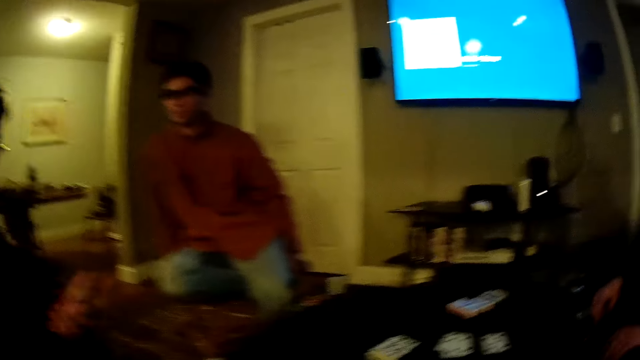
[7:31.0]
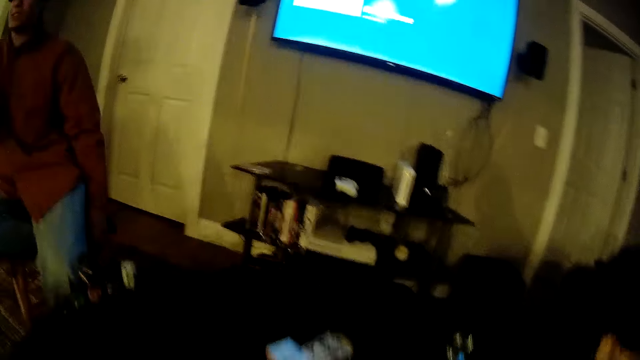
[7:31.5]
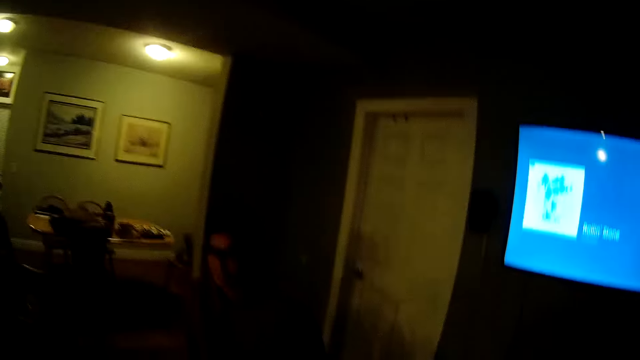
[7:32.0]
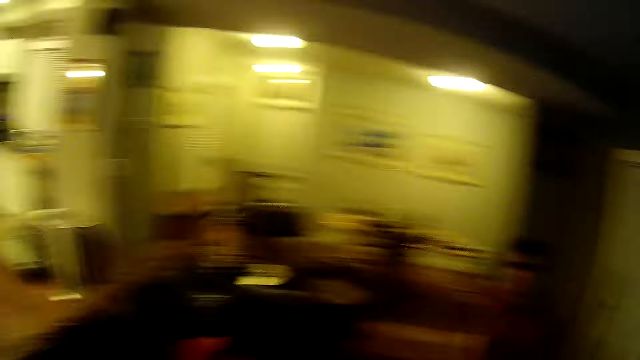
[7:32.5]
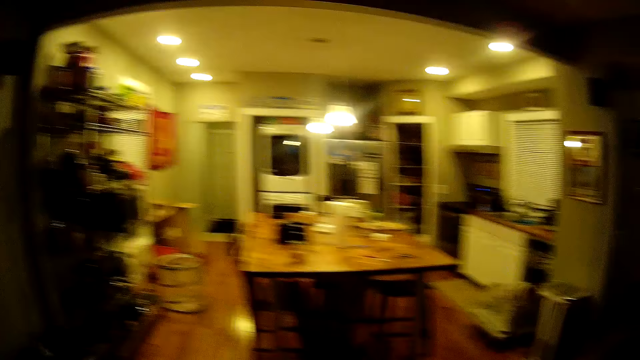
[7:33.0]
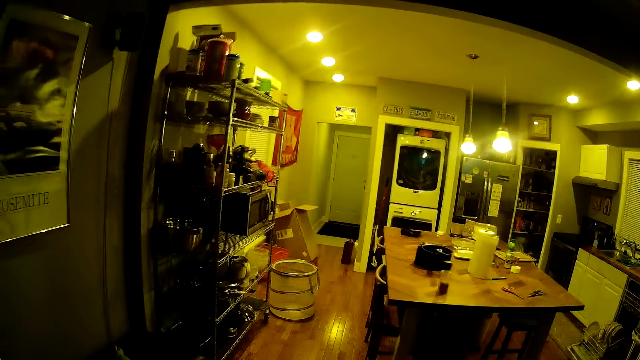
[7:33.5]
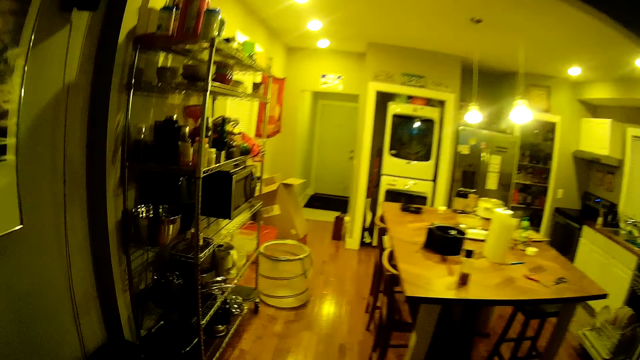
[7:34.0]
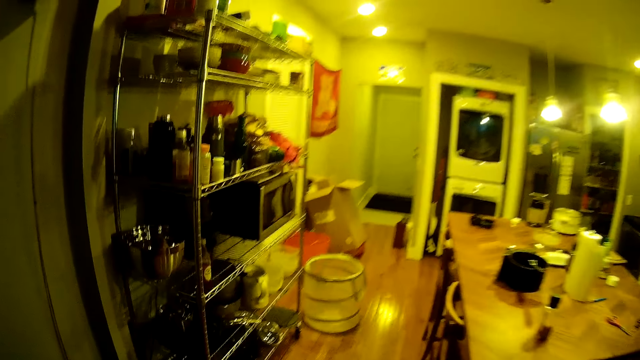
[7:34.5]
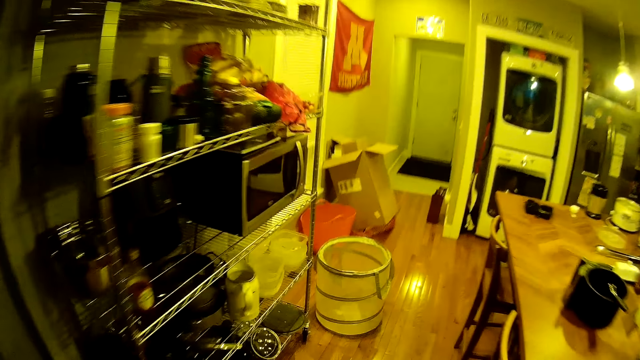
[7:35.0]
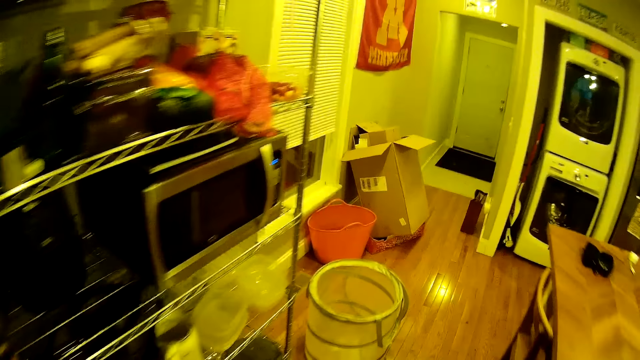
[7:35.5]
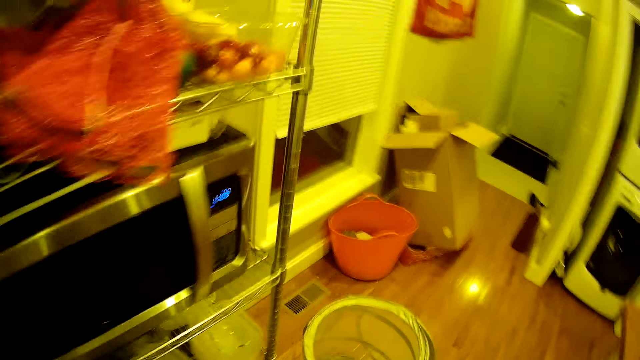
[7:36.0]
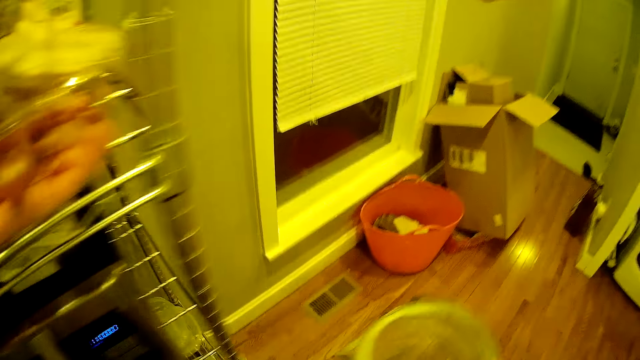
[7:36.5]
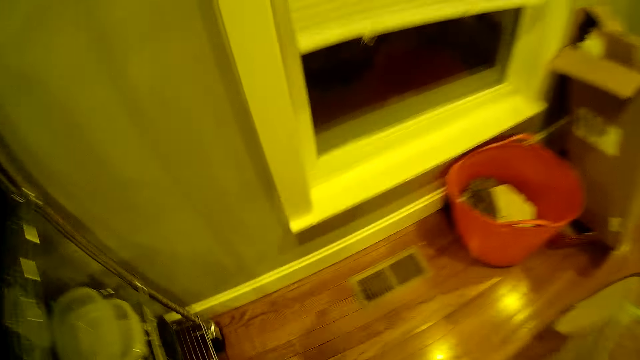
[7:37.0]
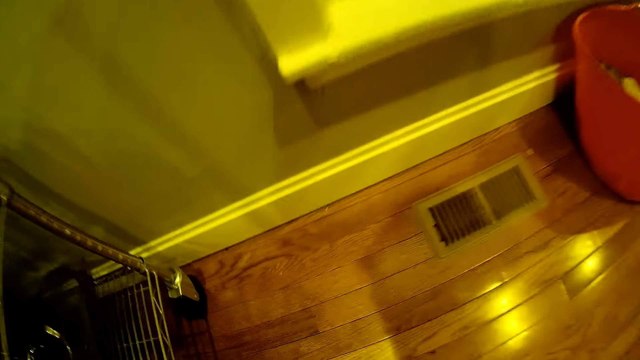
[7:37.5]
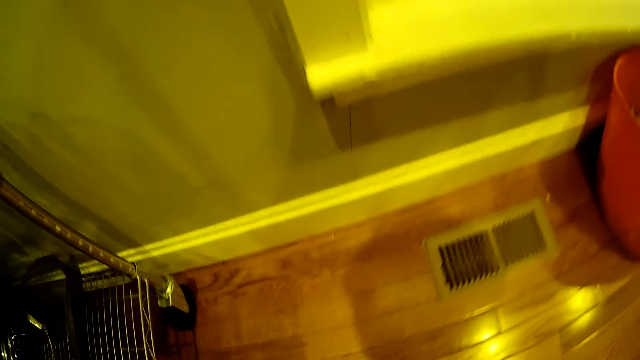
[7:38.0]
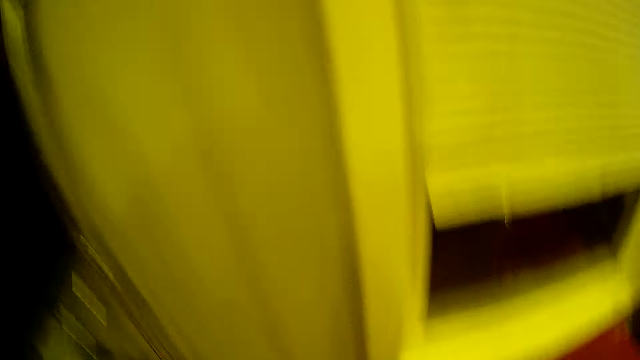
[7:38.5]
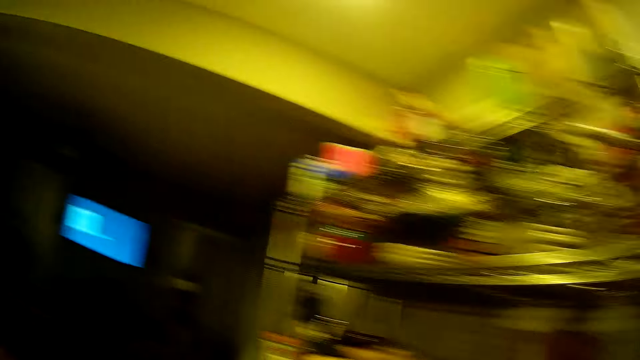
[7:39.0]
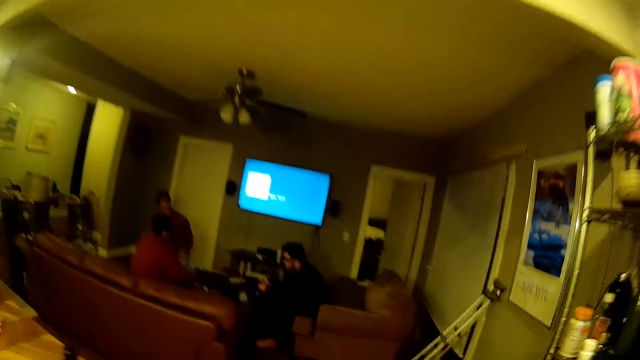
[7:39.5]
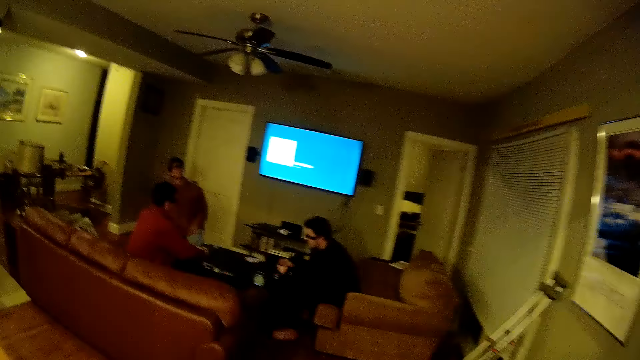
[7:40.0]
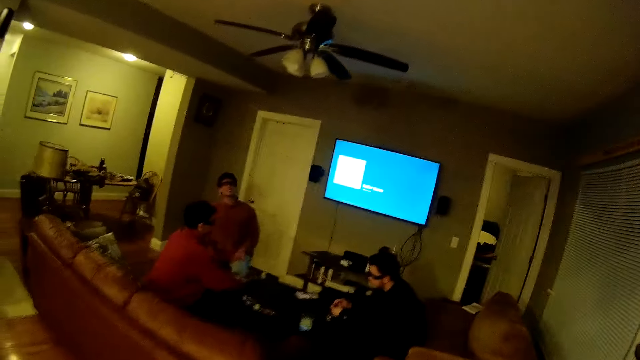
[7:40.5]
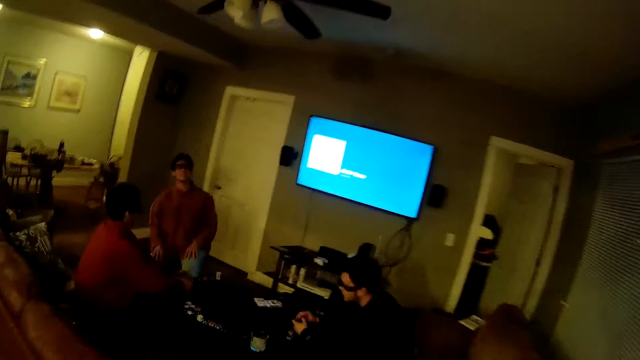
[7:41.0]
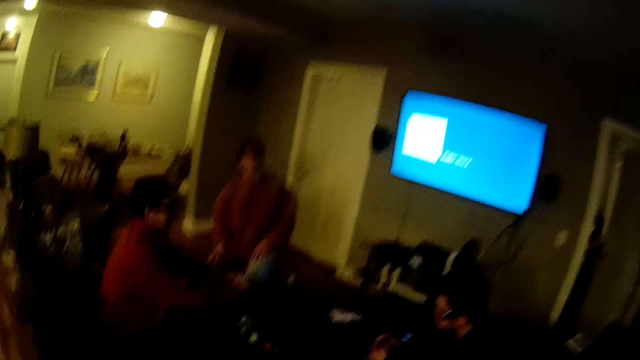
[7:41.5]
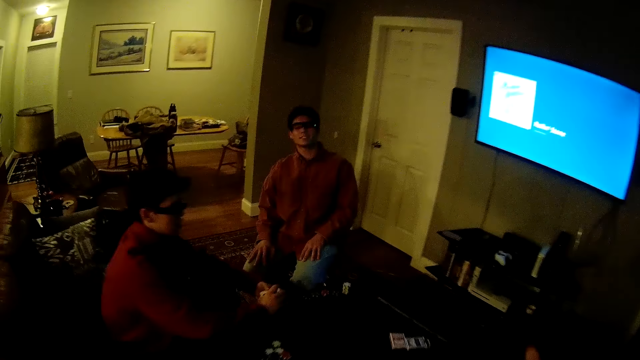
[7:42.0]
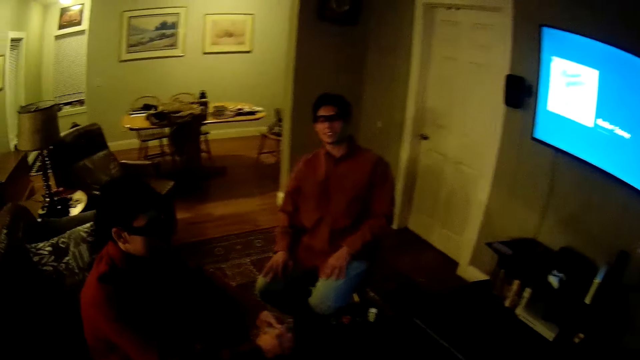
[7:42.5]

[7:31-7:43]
The camera wearer turns around the room. He walks around the apartment. He kicks a bucket with his right leg. He turns around the room and walks to the table in the apartment.

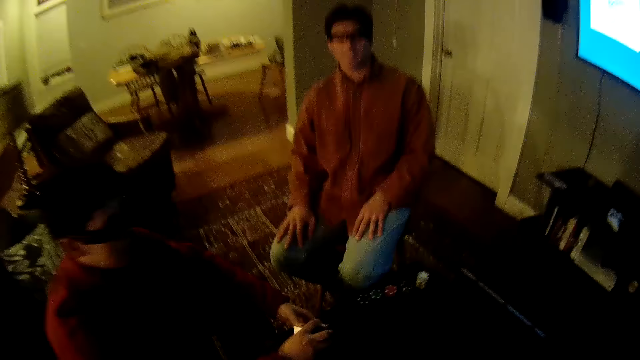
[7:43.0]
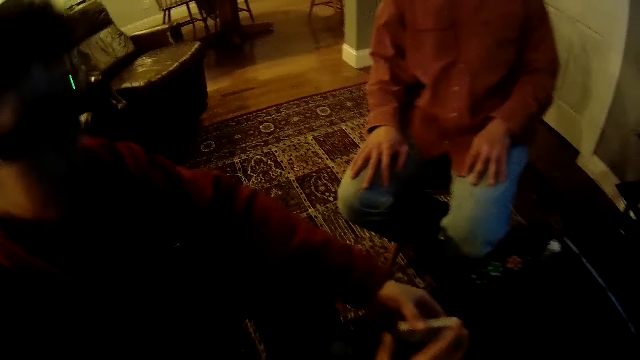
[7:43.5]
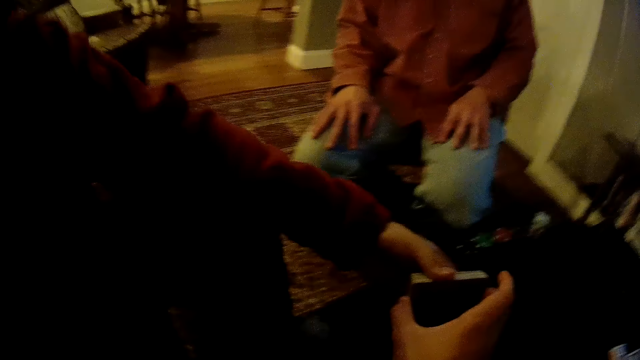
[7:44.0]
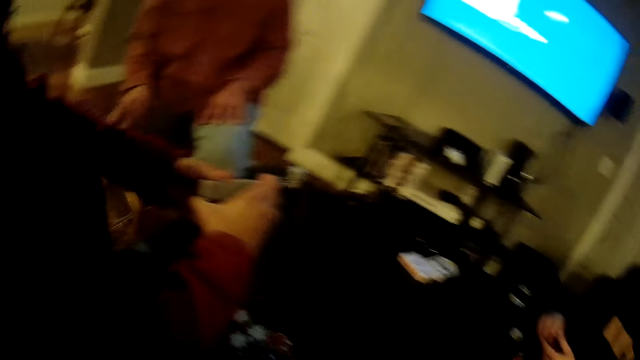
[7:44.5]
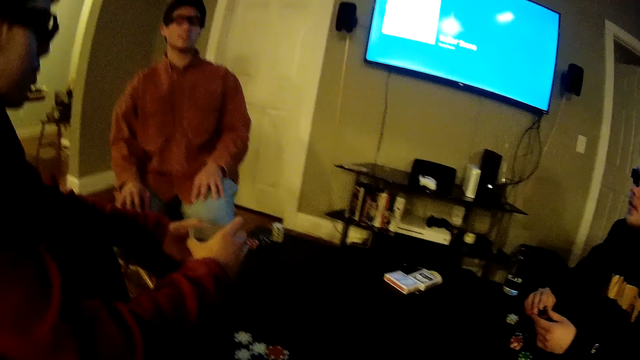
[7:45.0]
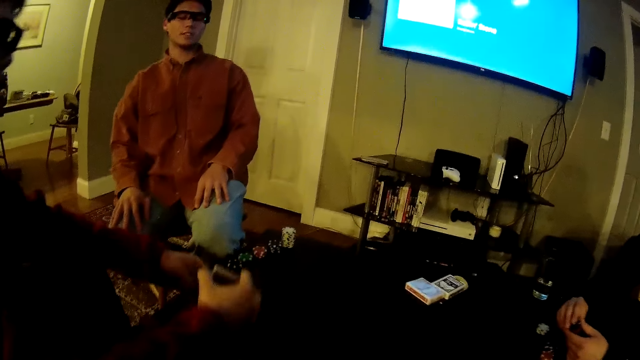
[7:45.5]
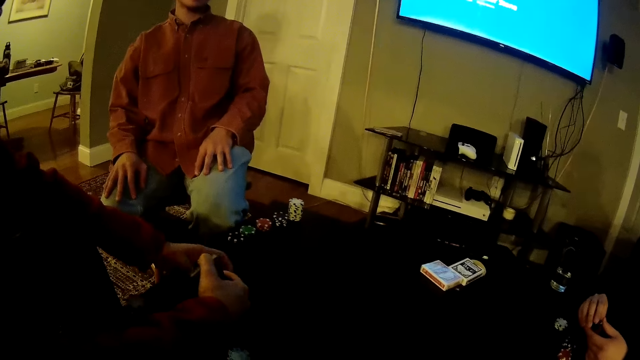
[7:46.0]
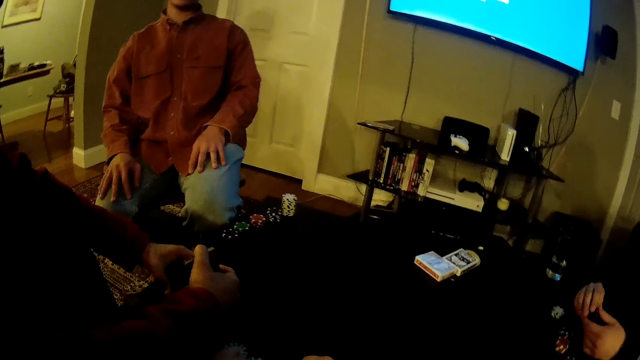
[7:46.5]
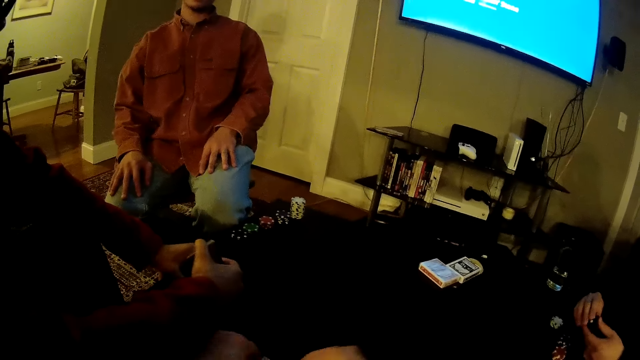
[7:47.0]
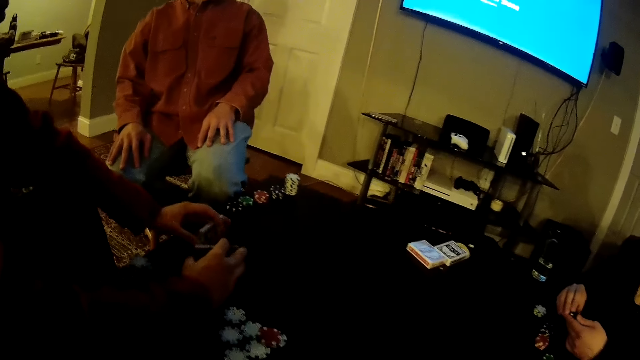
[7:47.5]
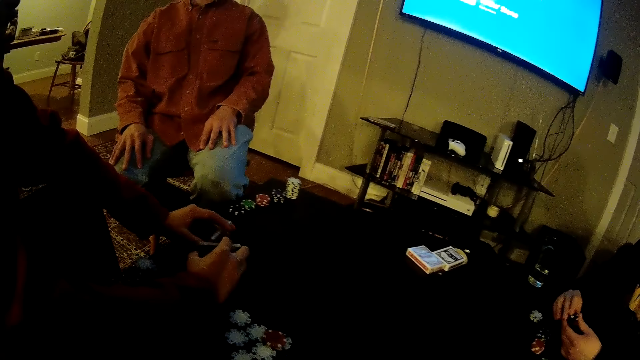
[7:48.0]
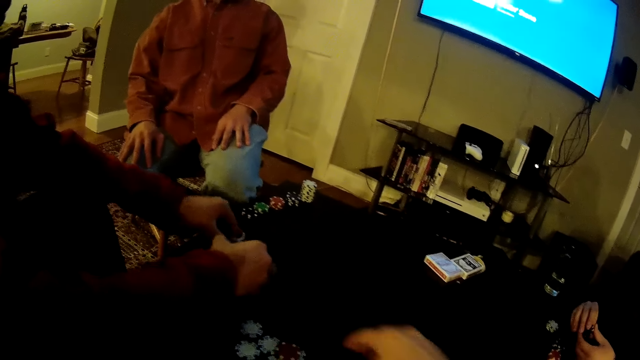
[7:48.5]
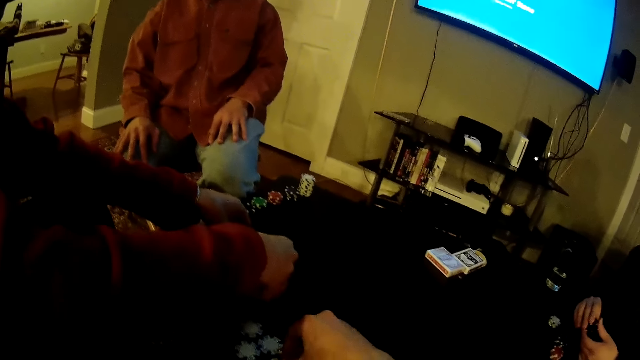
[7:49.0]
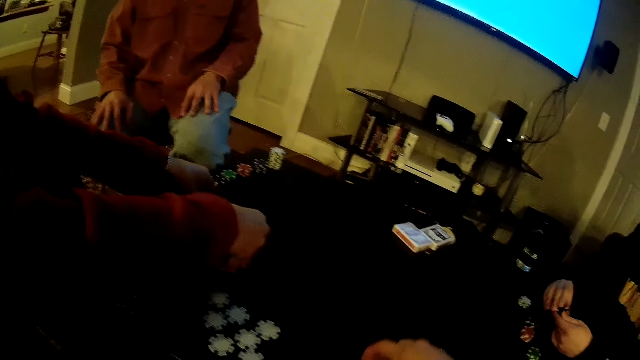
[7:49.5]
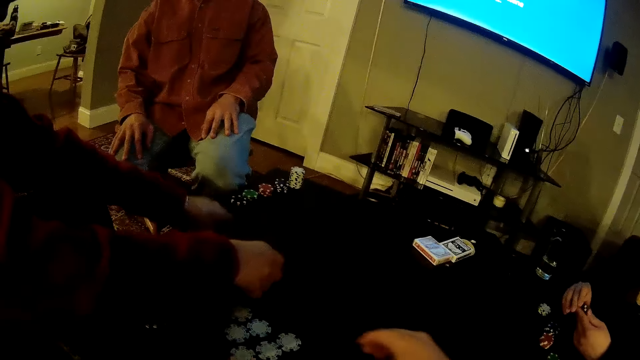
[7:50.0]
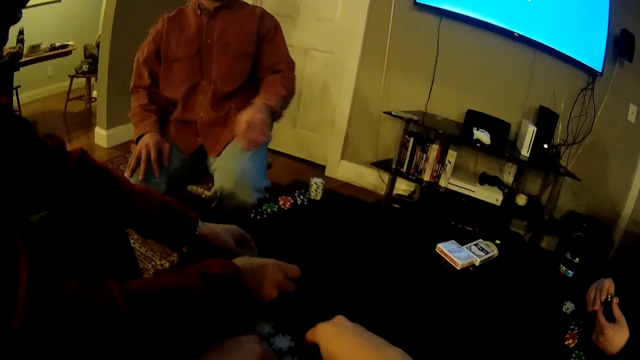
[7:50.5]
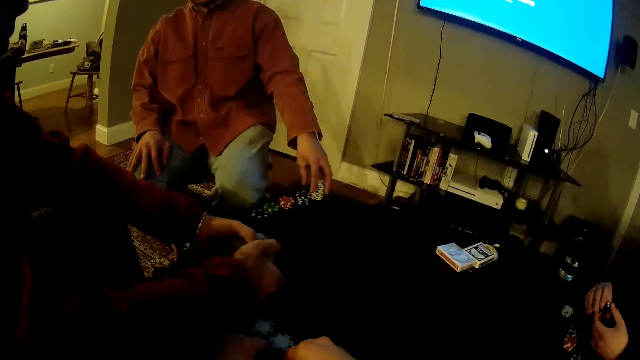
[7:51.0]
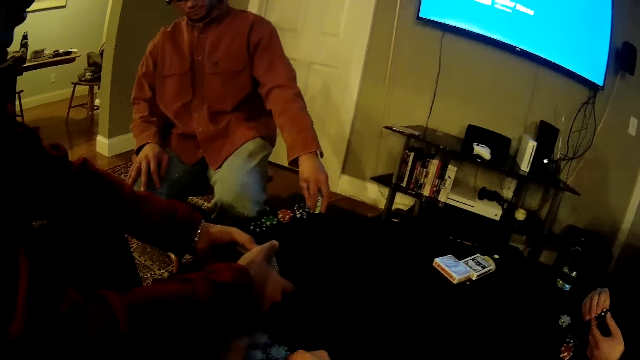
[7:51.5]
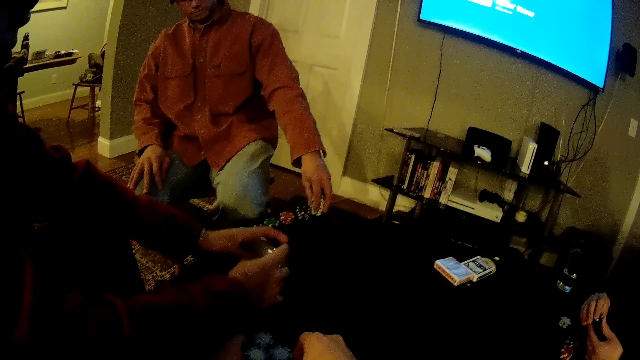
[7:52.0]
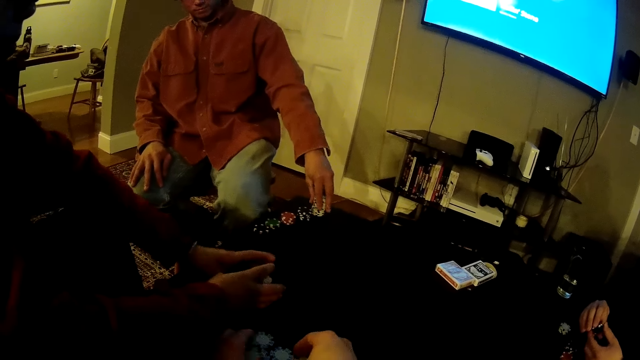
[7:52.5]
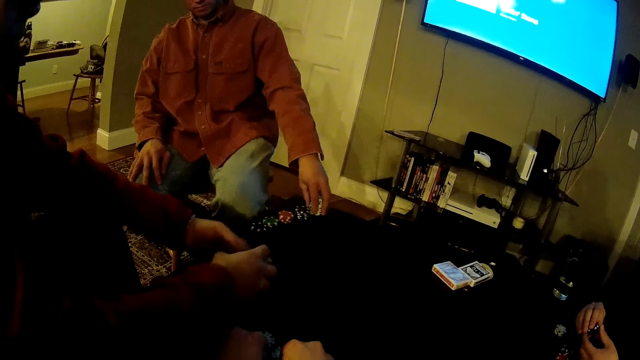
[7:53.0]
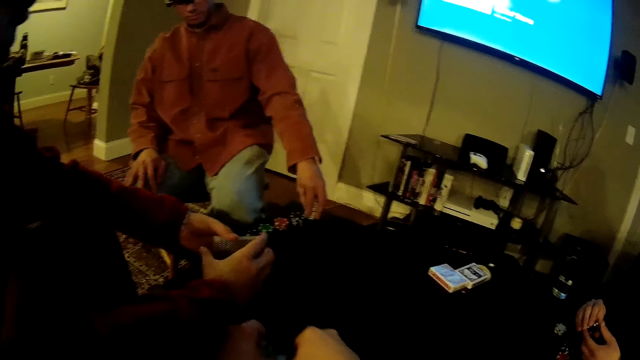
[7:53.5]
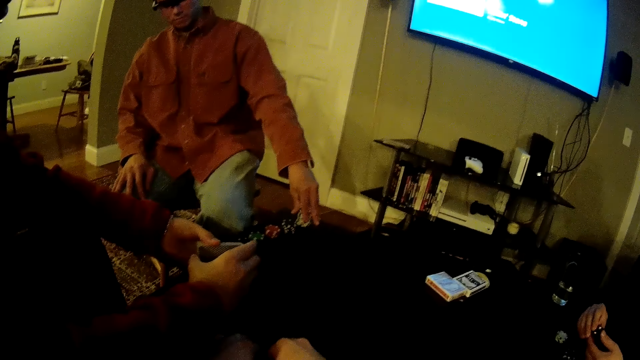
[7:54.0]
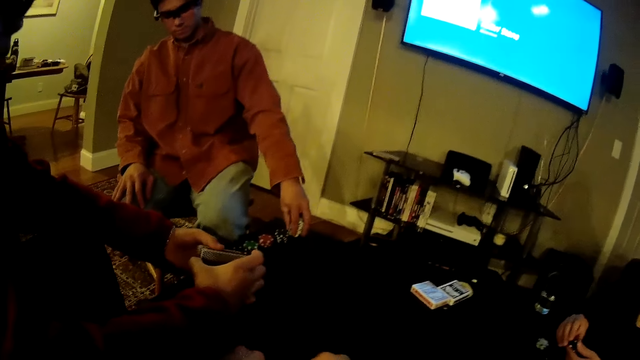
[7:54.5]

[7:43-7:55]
A man shuffles the deck of cards in his hands. The camera wearer sits on a chair and converses with the man. The man shuffles cards. The camera wearer moves some poker pieces on the table with both hands. Another man touches his poker pieces with his left hand. Another man plays with some poker pieces using both hands. The first man shuffles cards on the table.
